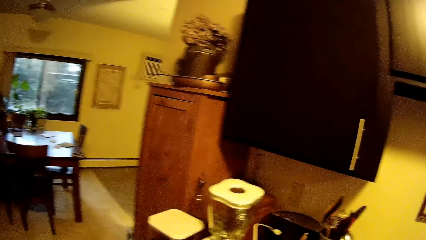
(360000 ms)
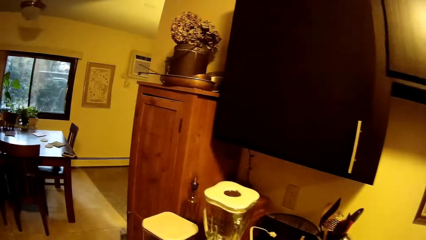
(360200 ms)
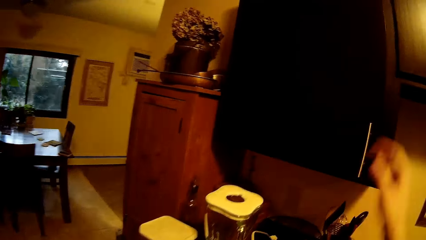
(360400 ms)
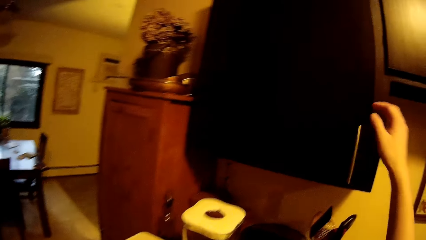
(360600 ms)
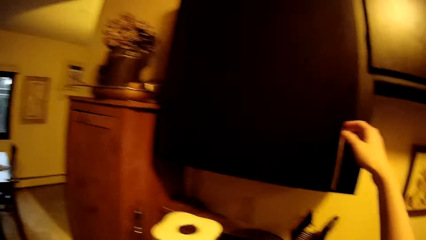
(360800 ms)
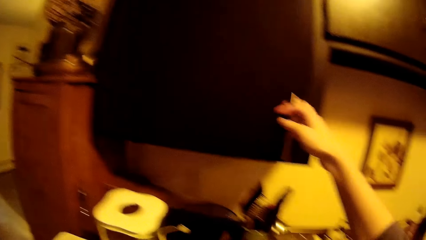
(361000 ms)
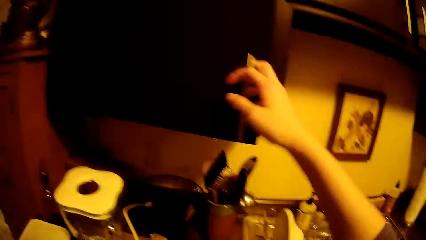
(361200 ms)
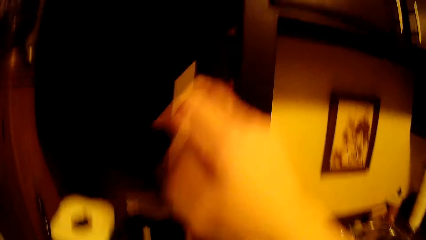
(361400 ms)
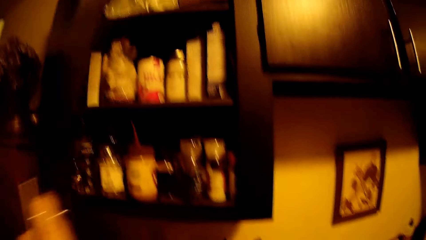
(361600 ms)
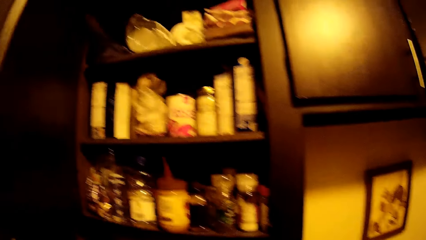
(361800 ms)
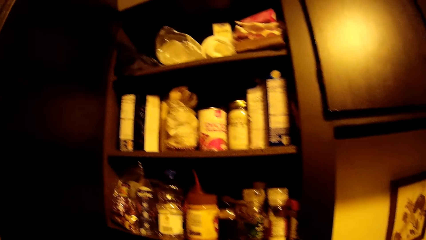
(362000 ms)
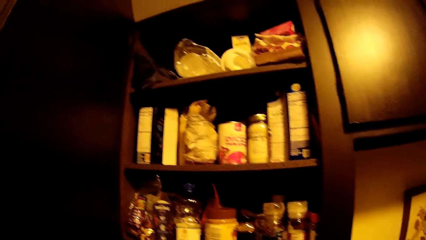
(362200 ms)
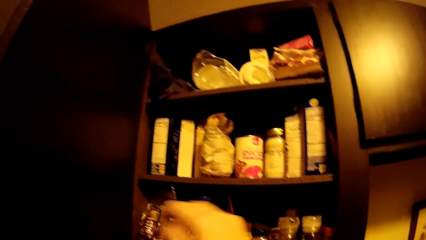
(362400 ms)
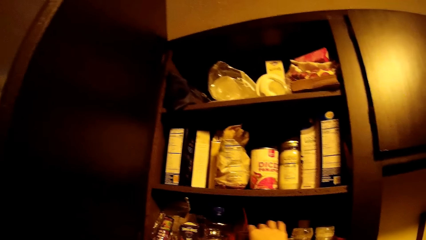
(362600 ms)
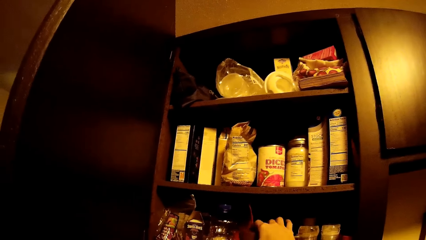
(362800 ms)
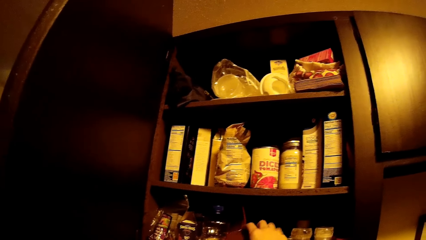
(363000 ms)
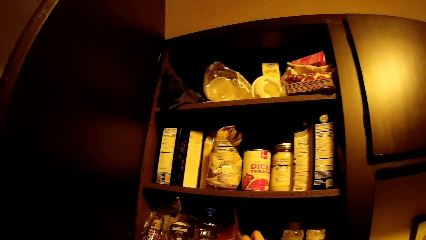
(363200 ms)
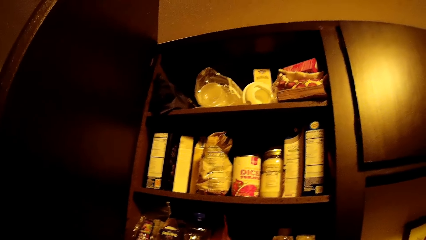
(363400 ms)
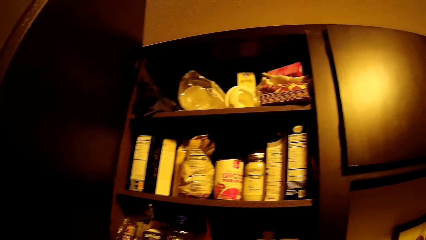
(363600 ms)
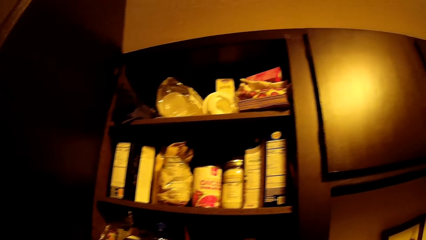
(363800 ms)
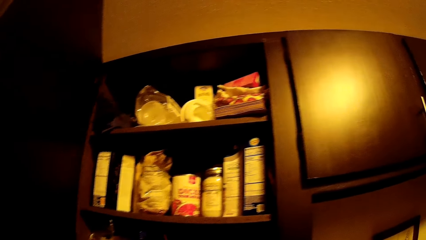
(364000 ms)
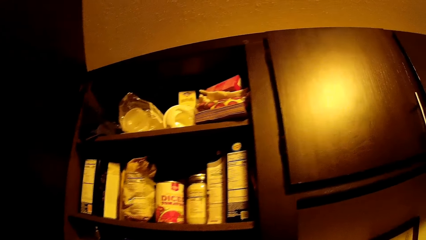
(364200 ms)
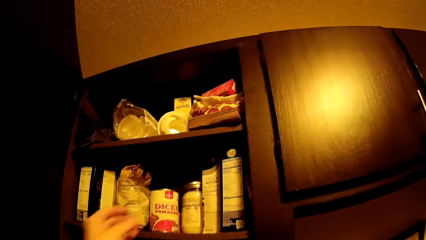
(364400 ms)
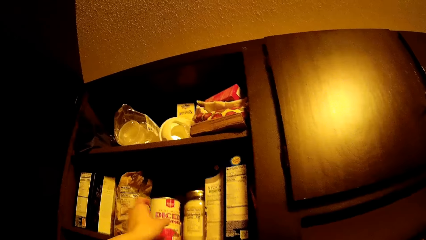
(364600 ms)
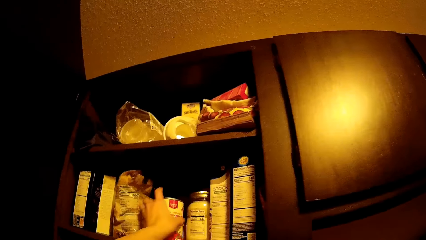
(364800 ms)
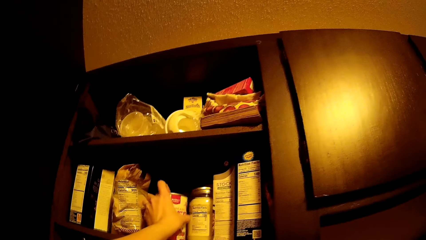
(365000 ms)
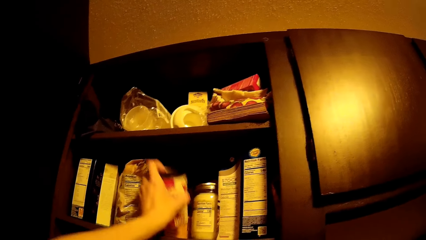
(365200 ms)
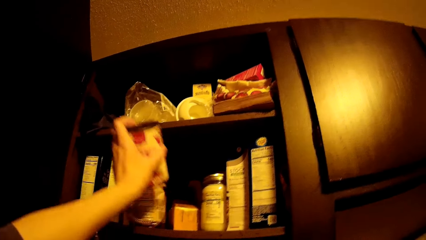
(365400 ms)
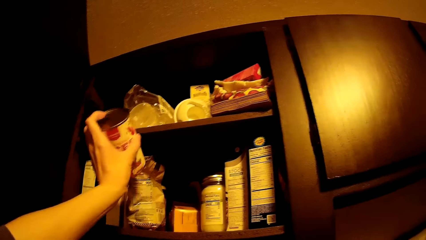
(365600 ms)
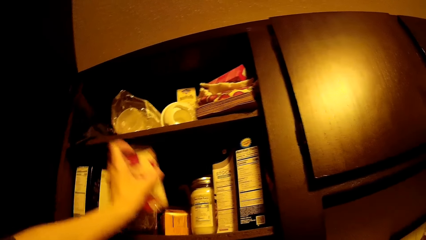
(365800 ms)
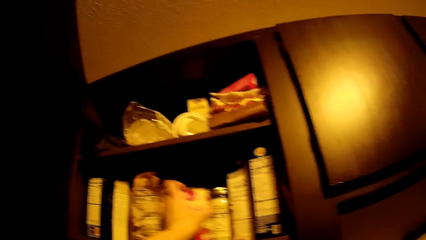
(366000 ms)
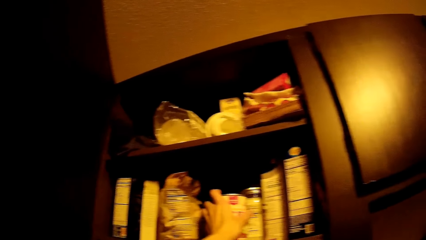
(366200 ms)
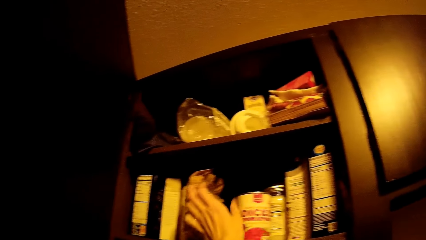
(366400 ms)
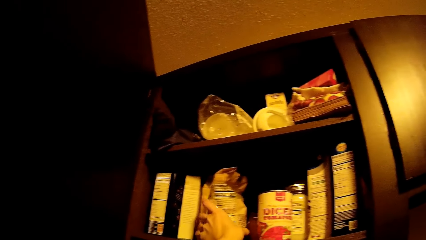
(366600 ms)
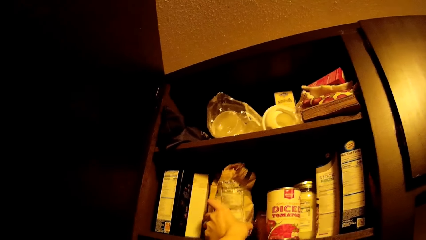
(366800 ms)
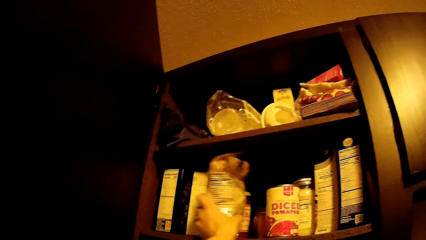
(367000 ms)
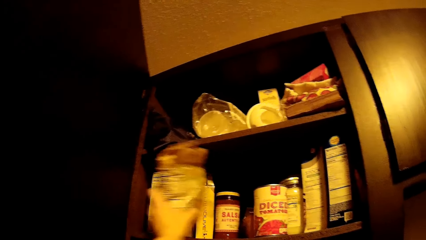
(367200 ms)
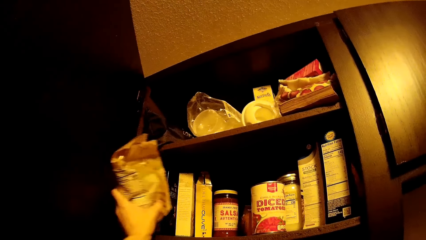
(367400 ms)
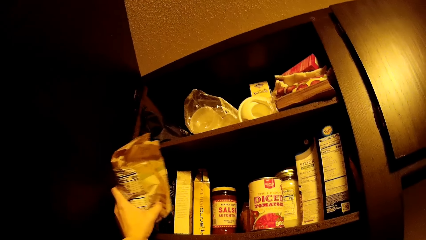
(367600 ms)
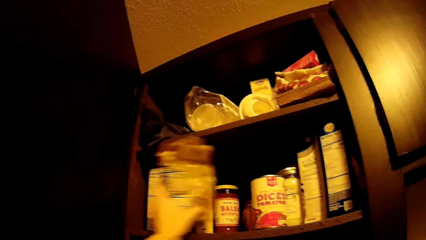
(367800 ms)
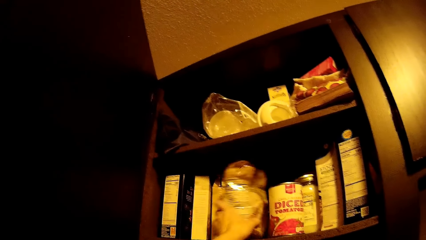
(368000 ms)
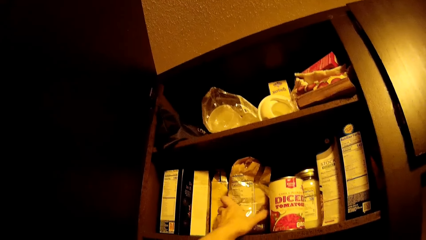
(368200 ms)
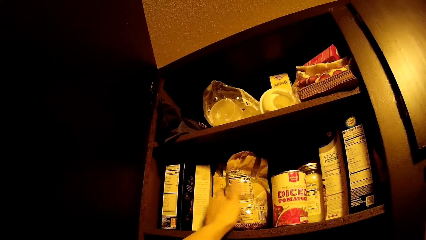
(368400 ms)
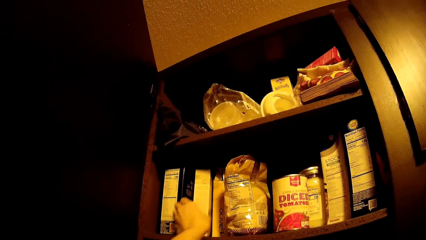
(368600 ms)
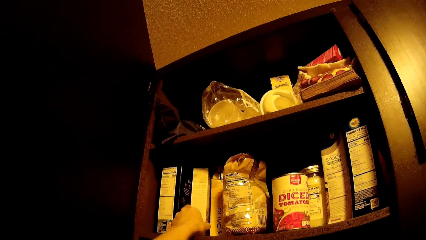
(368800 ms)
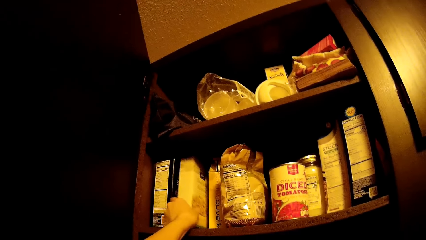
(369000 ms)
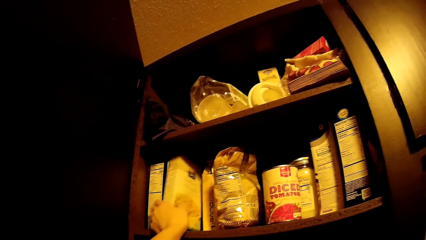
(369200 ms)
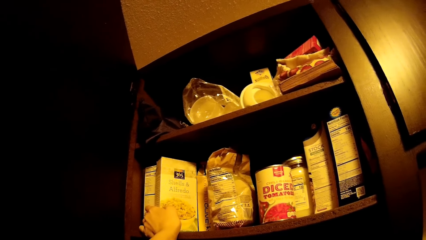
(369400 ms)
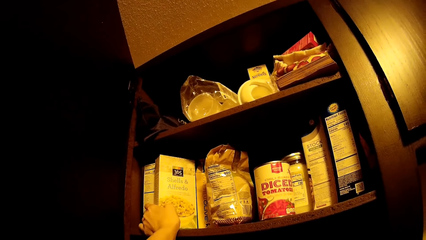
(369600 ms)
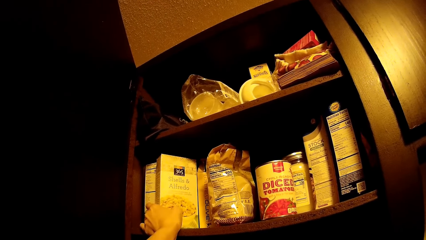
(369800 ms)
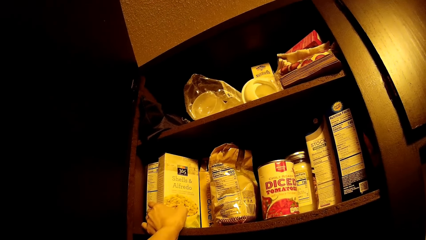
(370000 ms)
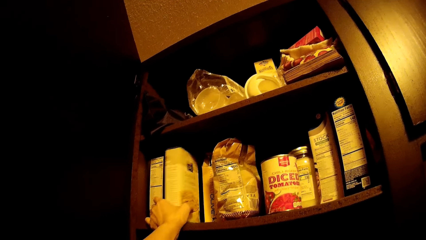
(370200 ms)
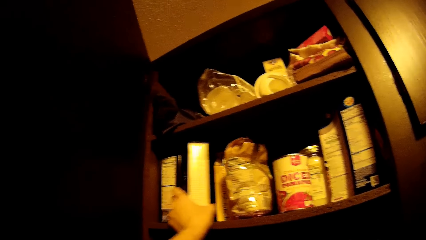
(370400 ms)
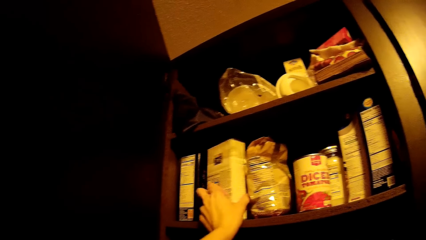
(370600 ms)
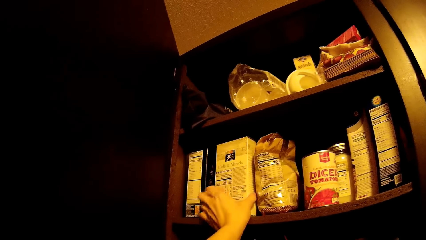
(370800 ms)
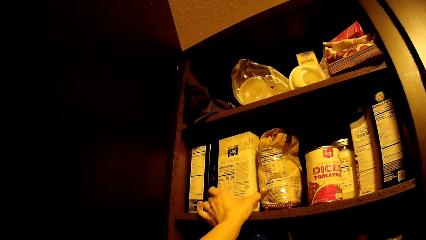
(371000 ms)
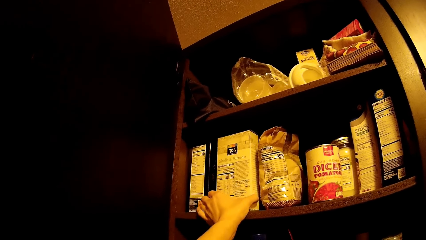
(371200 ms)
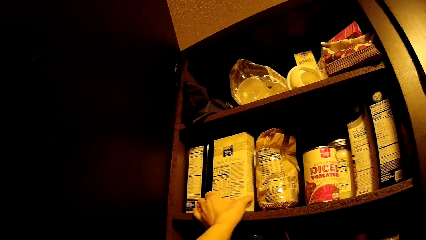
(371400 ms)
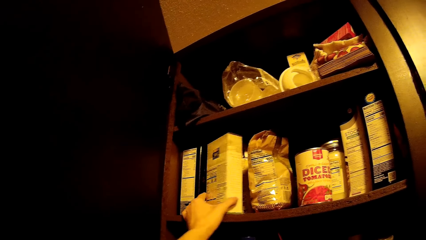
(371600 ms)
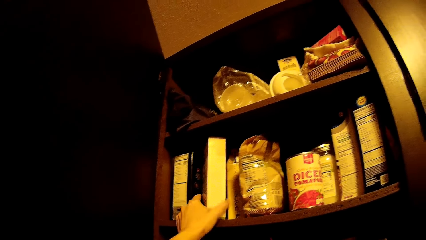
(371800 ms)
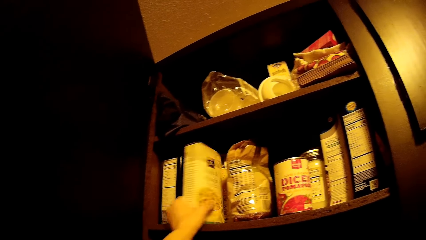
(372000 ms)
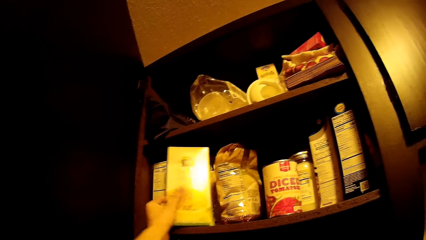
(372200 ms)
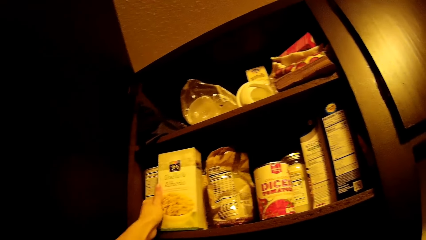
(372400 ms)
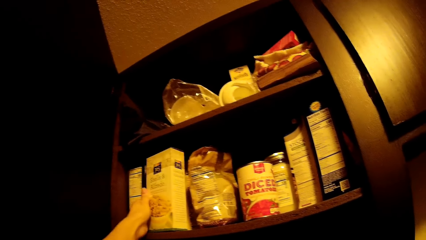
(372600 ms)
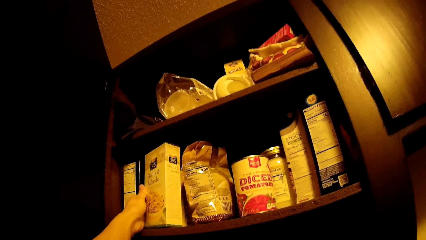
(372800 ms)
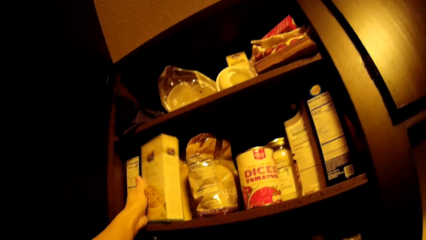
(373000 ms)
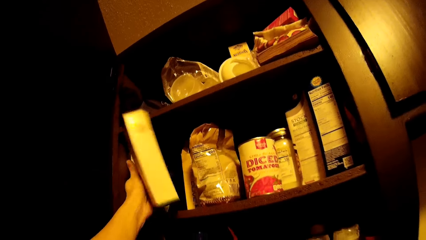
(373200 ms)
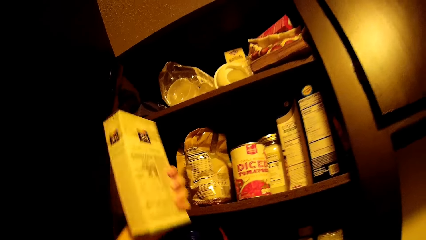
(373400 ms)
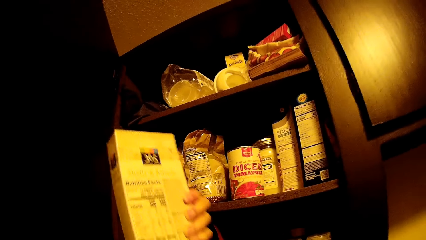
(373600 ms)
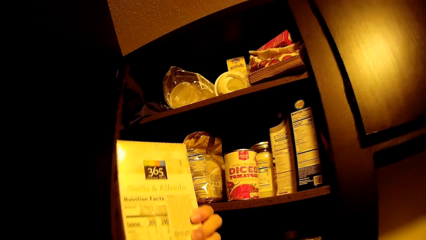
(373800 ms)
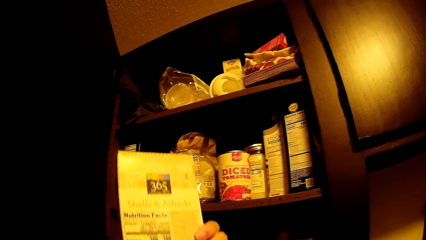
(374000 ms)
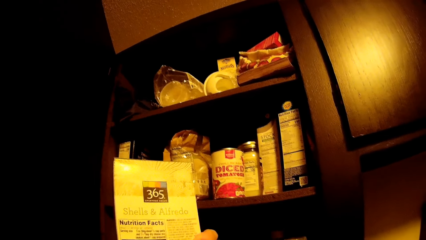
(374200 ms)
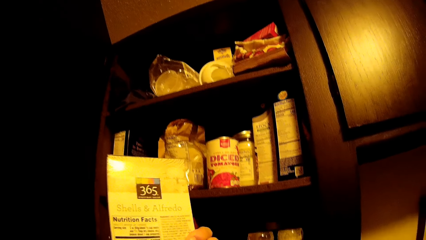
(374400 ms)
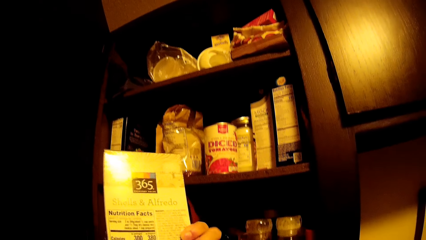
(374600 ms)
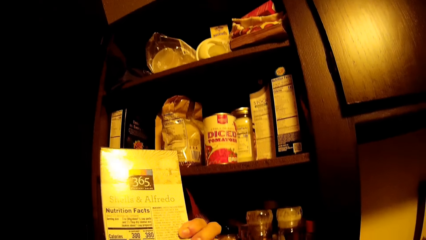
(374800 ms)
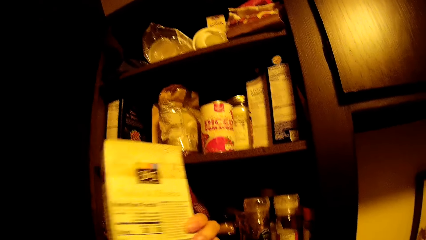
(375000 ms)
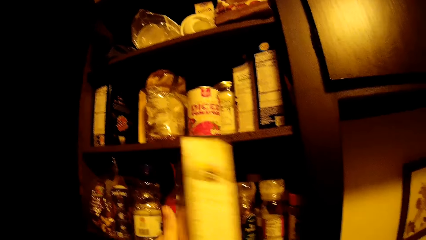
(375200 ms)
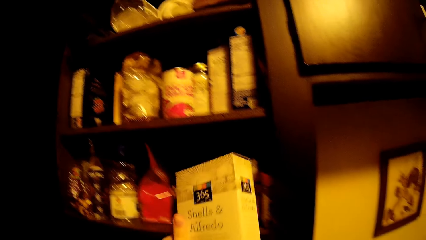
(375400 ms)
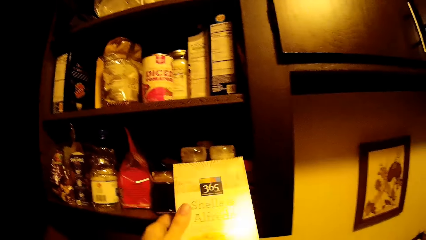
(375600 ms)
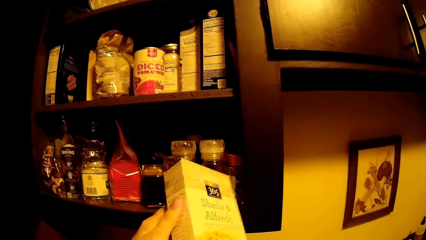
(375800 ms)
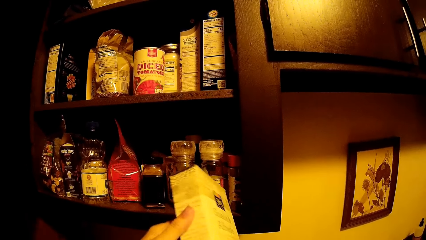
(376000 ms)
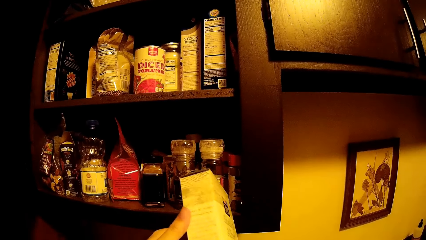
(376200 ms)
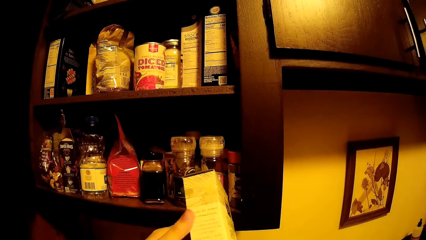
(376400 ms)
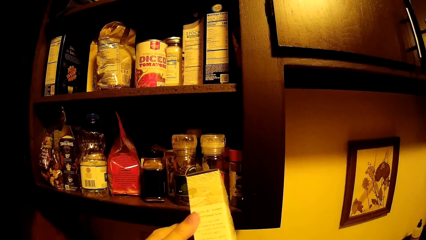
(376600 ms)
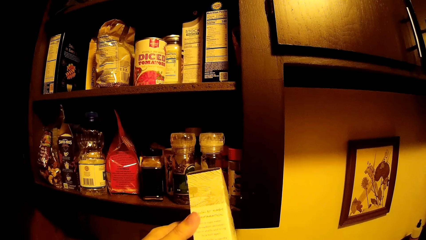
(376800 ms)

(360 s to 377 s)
The camera wearer walks around a room. He opens a kitchen cabinet with his right hand. He takes out a round bread with his right hand. He moves a can in the cabinet. He grabs a canned diced tomato with his left hand and puts the canned diced tomato in the kitchen cabinet with his left hand. He grabs a bag of coffee with his left hand and puts the bag of coffee in the kitchen cabinet with his left hand. He takes out a pack of pasta with his left hand. He adjusts a packet of cereals in the cabinet. He checks the pack of pasta in his left hand. He holds the packet of cereals.
